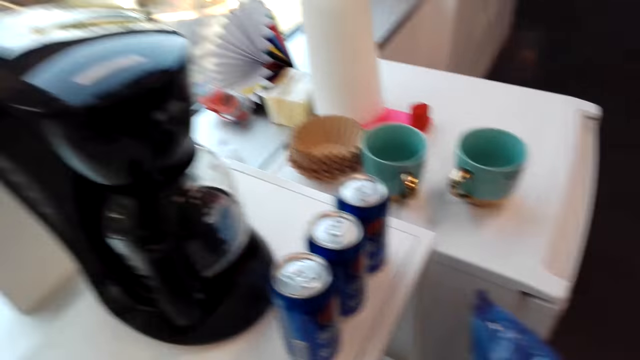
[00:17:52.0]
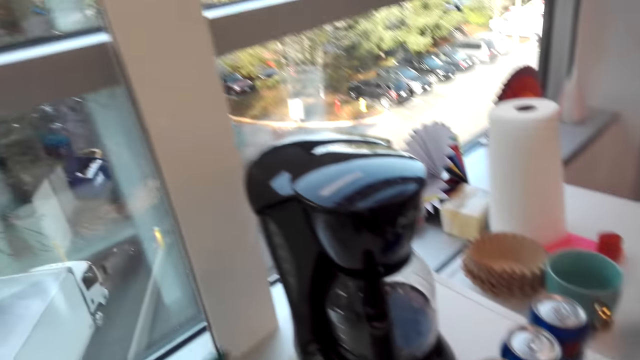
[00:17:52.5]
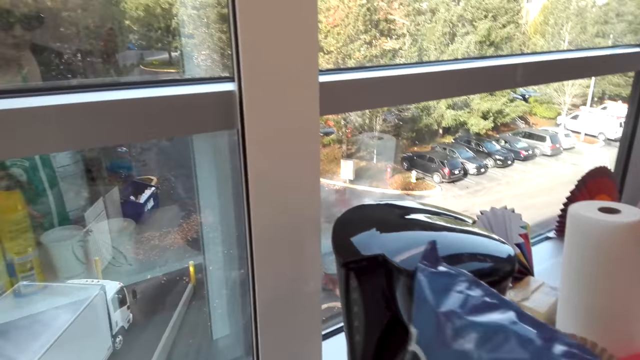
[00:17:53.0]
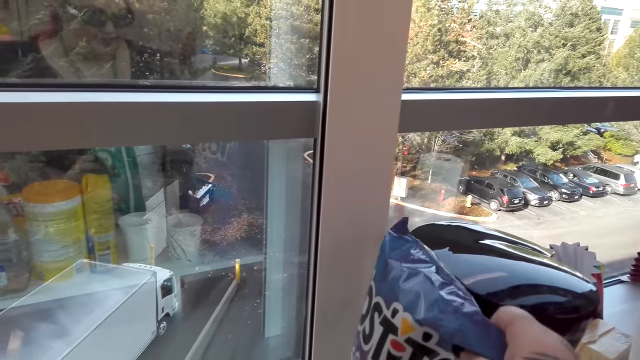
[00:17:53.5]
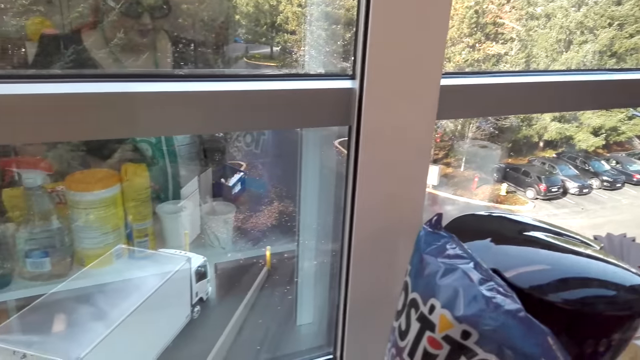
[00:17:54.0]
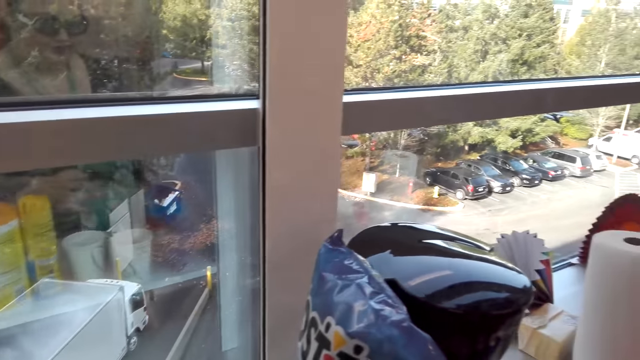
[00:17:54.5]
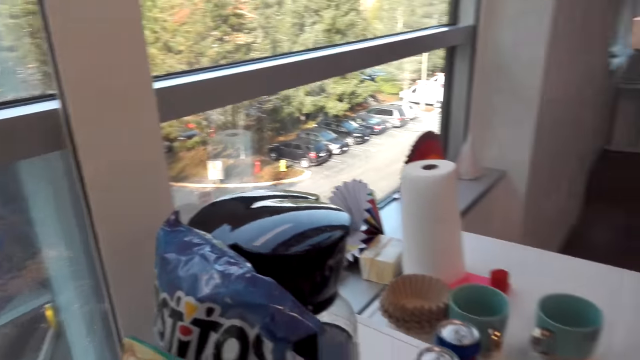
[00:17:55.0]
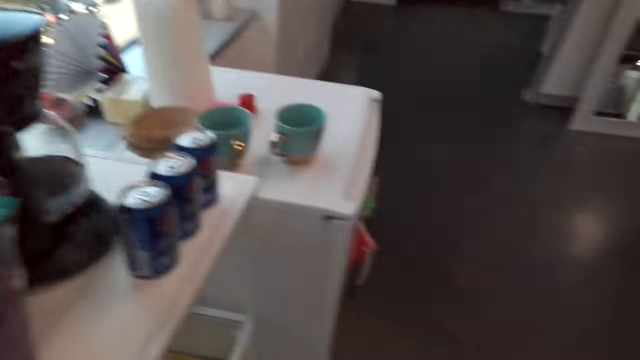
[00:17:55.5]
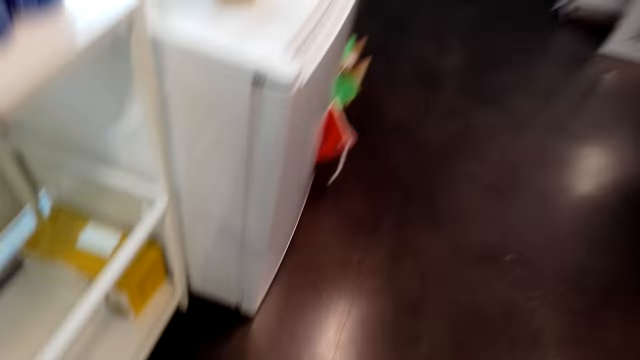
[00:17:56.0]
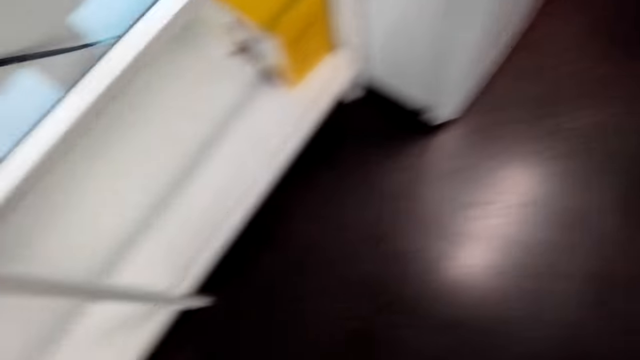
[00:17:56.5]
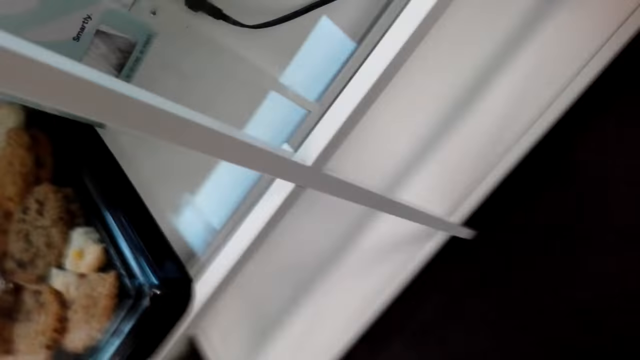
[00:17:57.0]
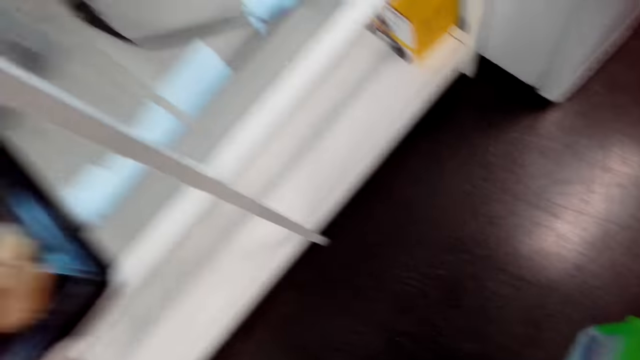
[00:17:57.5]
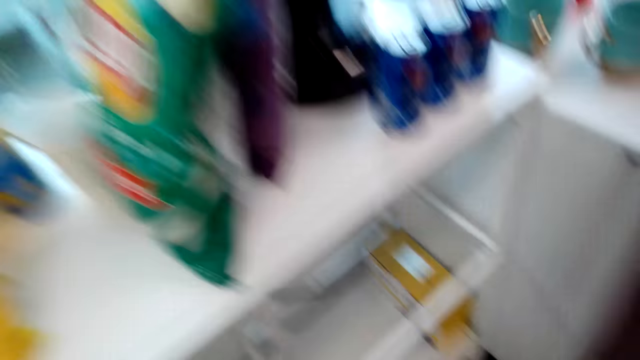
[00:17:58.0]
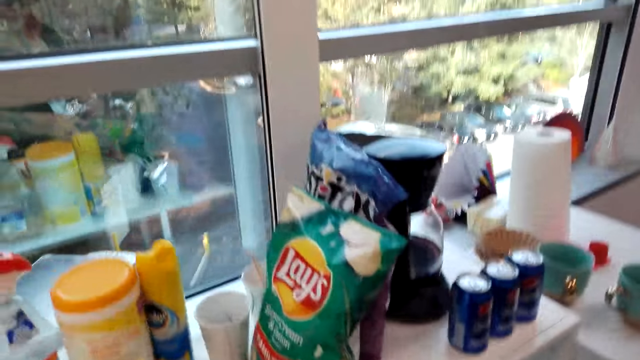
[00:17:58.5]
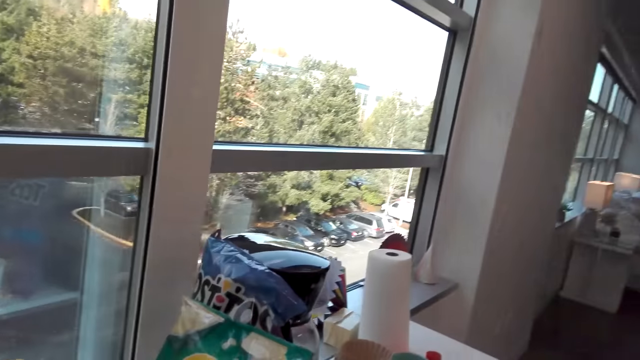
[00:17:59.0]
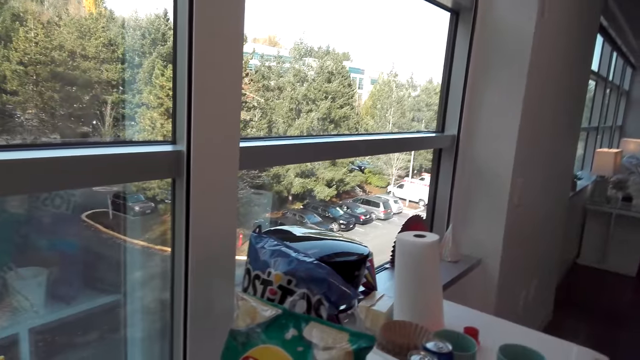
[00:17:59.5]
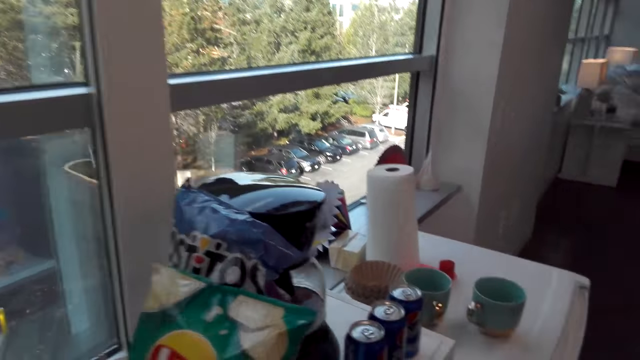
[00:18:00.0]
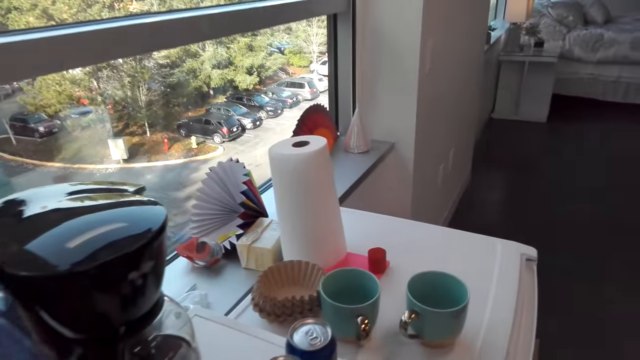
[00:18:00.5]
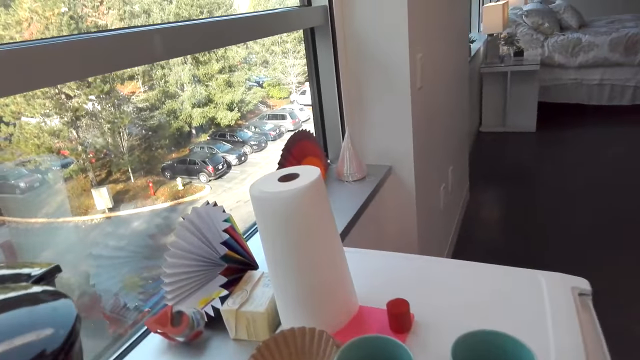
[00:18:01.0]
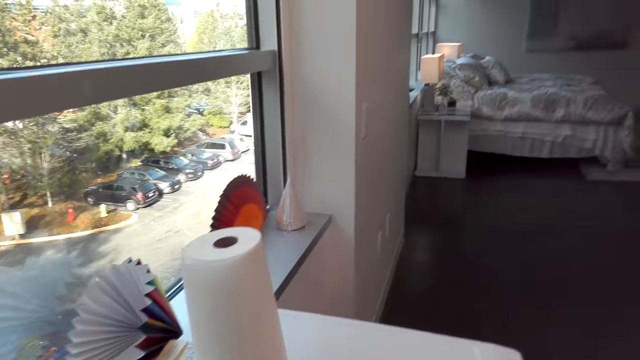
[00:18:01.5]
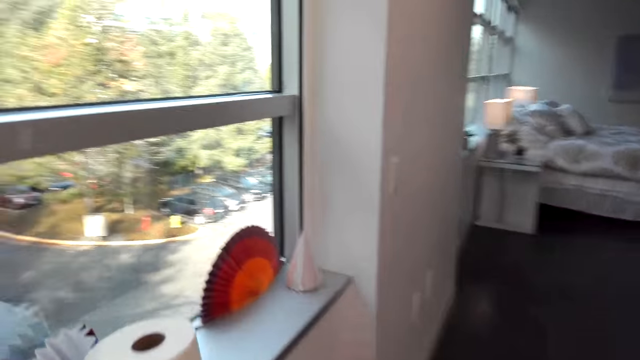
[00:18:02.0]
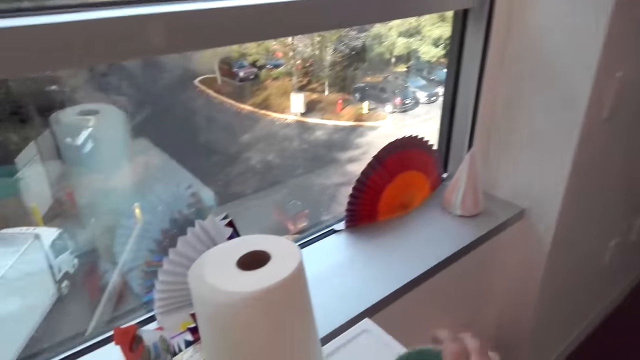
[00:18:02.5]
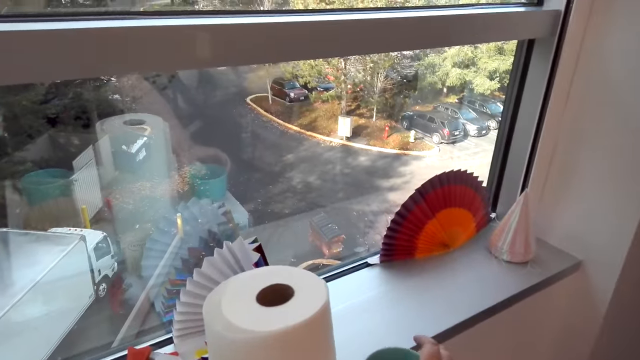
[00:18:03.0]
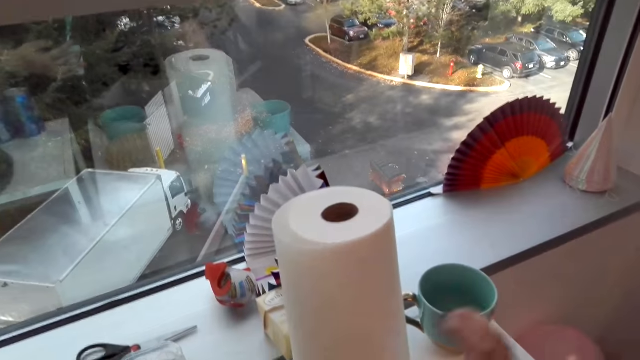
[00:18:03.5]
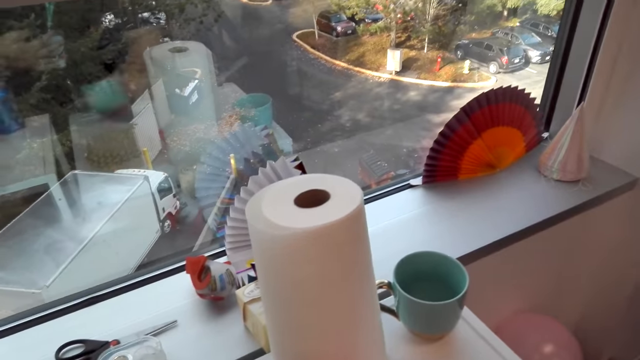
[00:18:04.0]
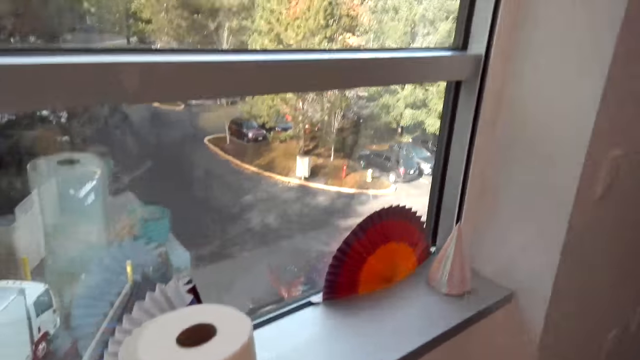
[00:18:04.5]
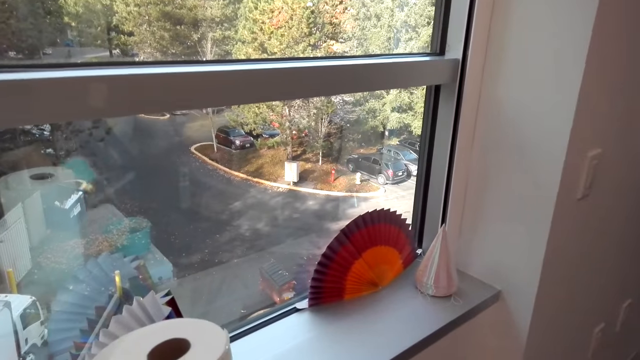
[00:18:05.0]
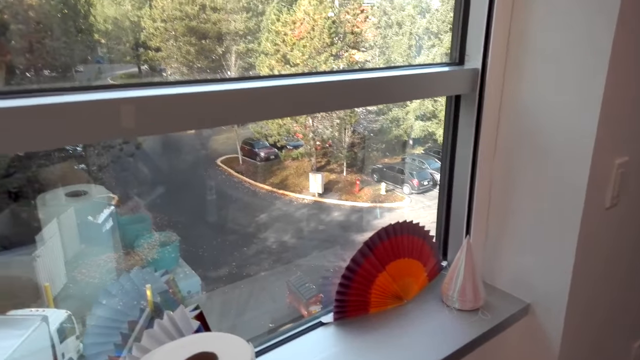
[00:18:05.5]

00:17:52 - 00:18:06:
The camera wearer talks. They place a sachet of something on the table. They look around. They place a cup on the table. They place the cup on the fridge.

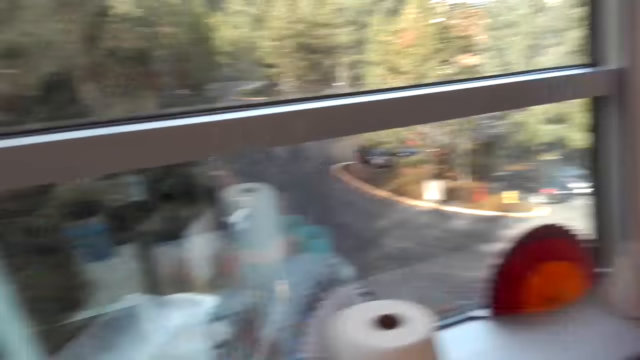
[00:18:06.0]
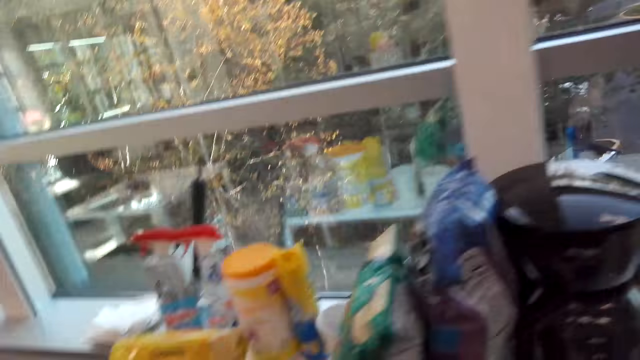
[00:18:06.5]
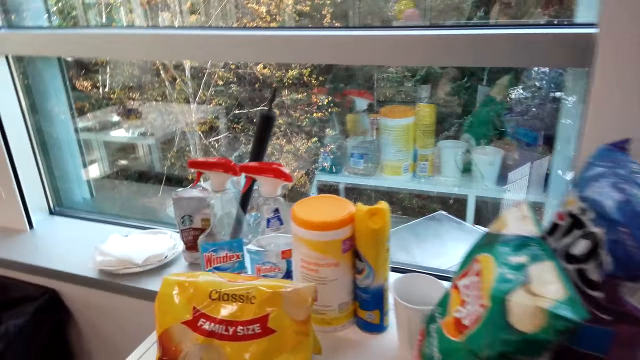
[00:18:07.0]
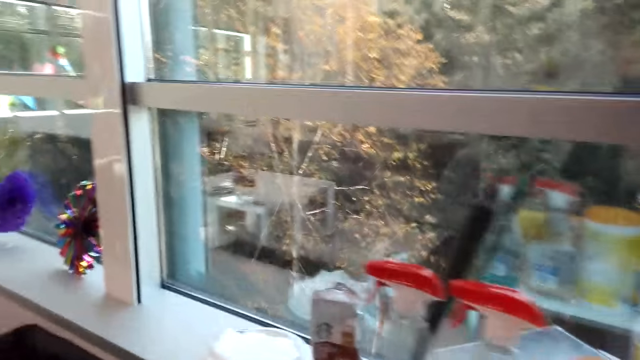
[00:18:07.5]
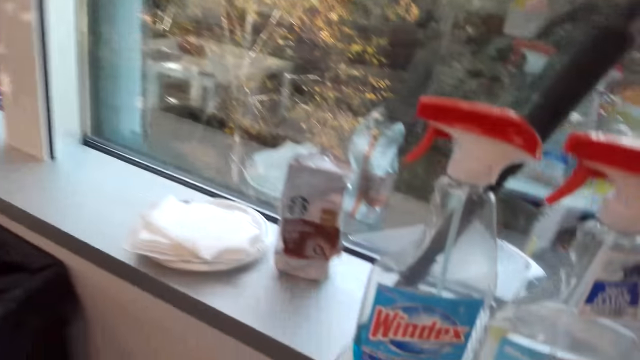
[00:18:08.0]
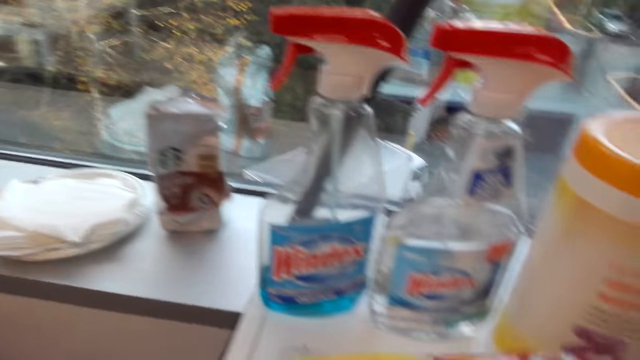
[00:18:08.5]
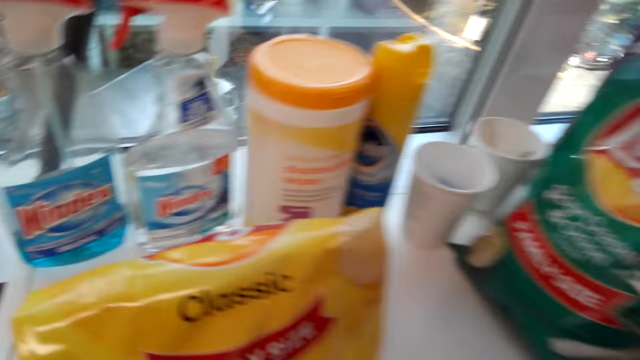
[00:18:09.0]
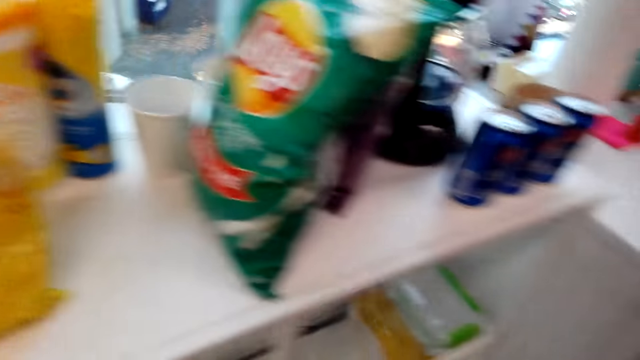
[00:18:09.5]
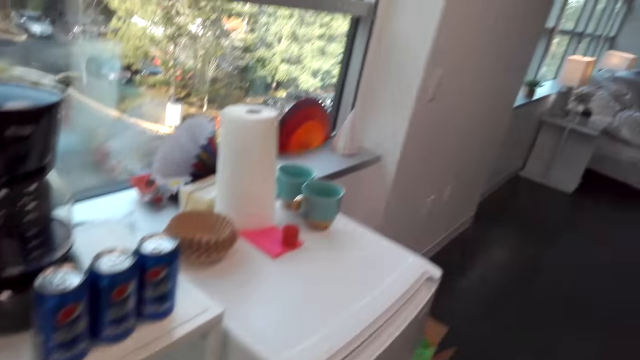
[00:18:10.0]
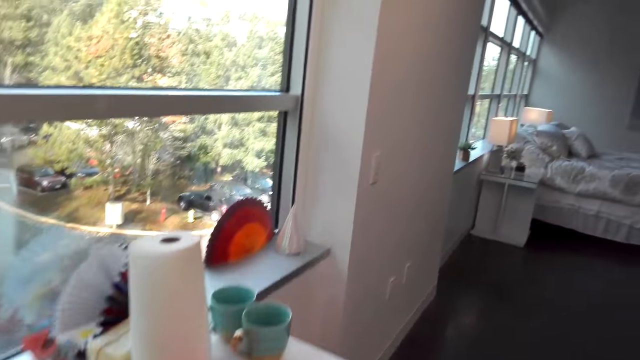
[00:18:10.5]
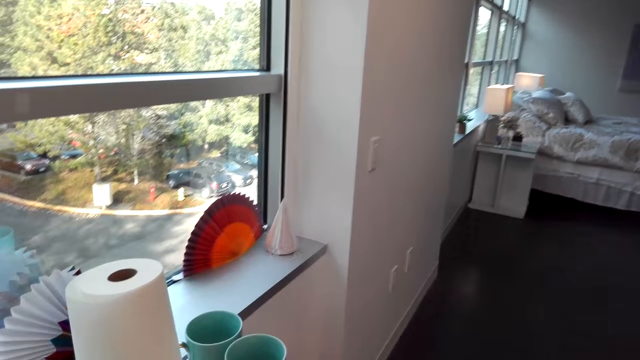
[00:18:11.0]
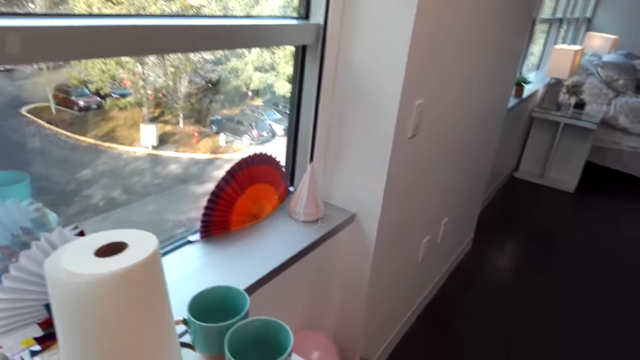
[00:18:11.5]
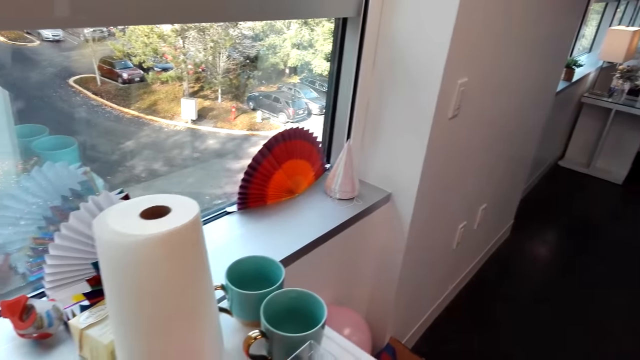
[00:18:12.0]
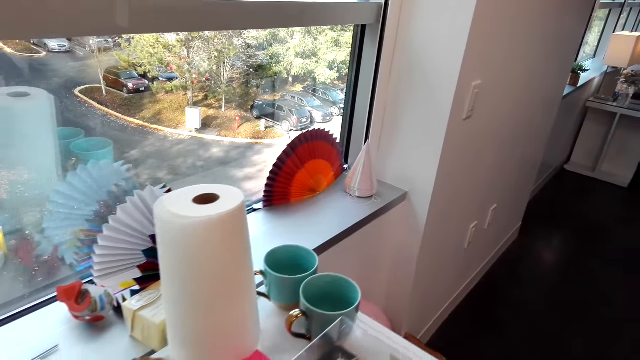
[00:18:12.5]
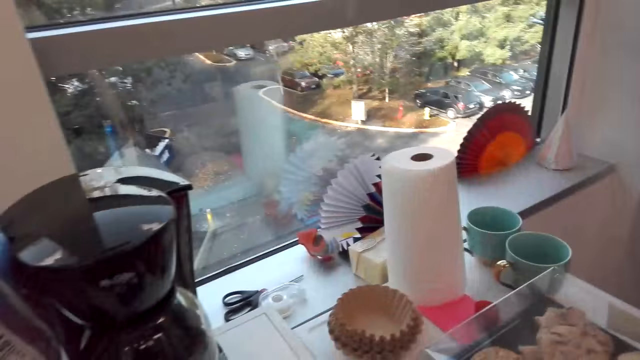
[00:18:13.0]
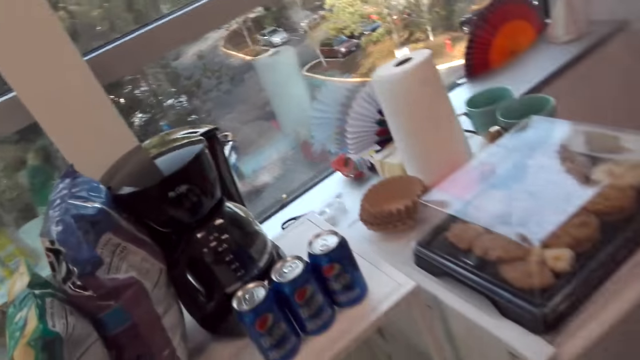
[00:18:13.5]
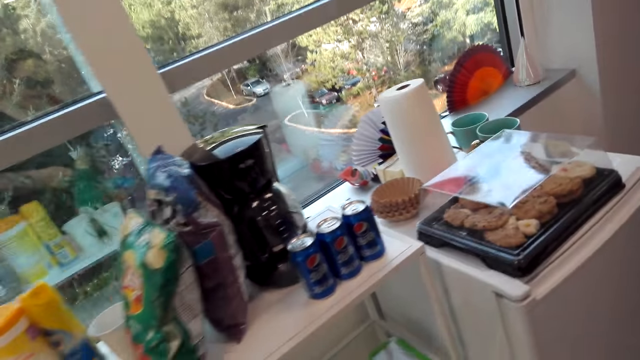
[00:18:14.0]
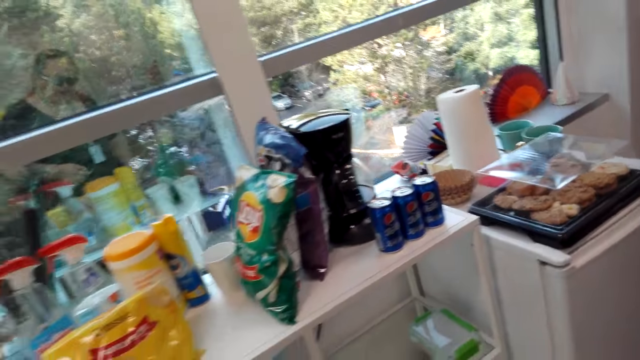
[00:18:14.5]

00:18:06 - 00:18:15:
The camera wearer talks. They walk around.
